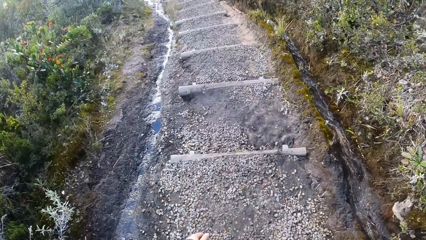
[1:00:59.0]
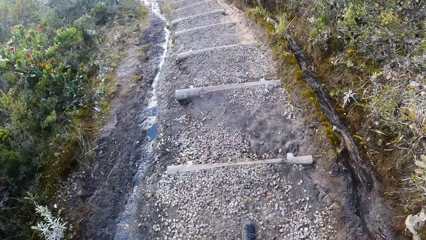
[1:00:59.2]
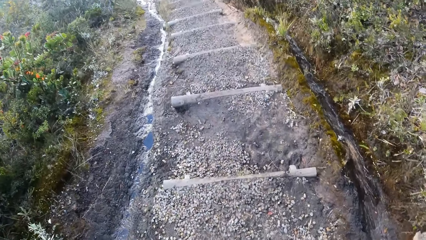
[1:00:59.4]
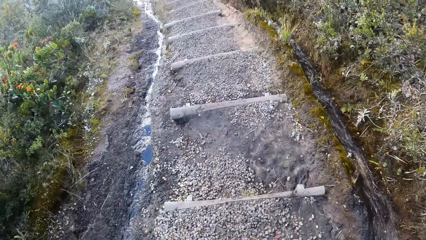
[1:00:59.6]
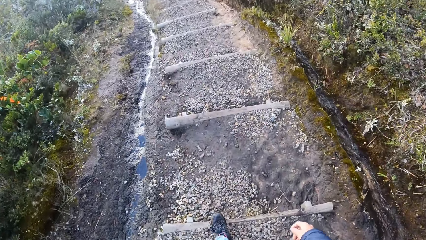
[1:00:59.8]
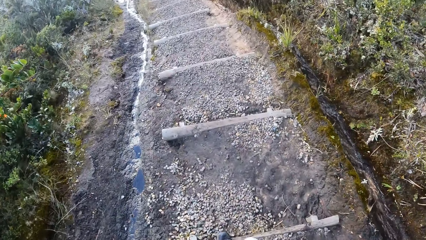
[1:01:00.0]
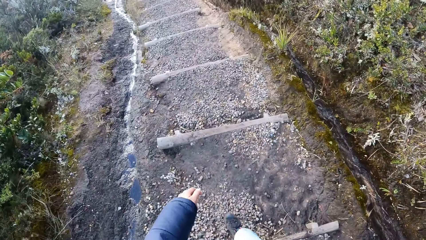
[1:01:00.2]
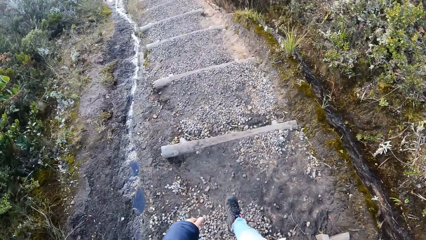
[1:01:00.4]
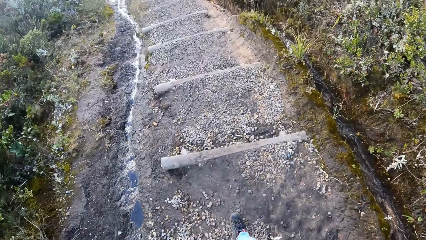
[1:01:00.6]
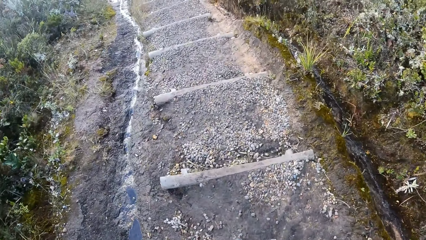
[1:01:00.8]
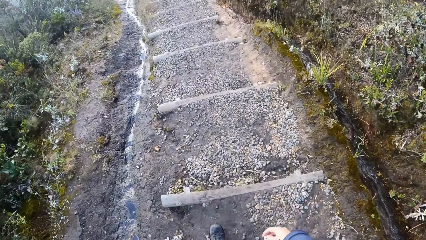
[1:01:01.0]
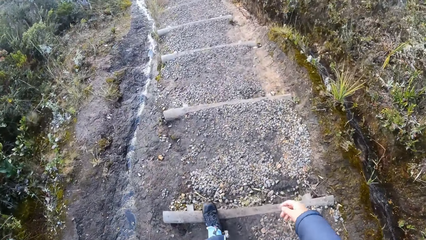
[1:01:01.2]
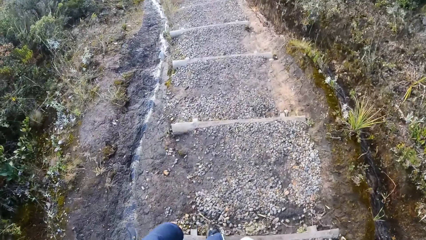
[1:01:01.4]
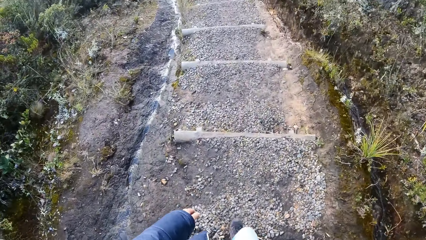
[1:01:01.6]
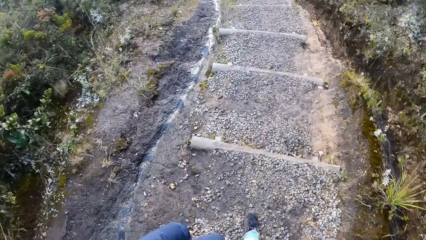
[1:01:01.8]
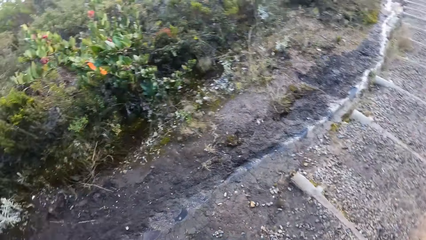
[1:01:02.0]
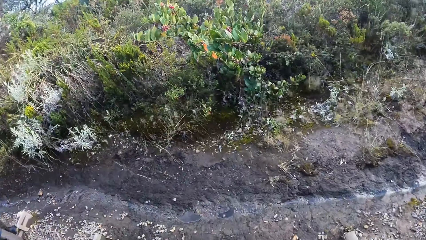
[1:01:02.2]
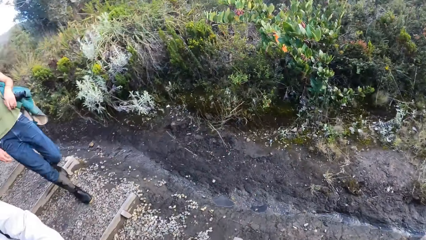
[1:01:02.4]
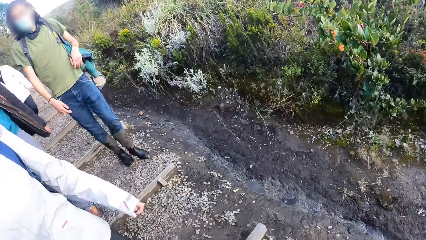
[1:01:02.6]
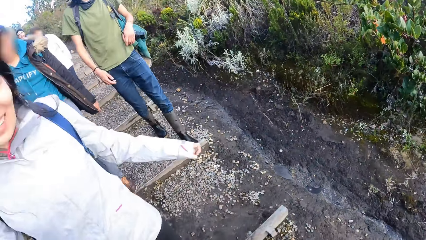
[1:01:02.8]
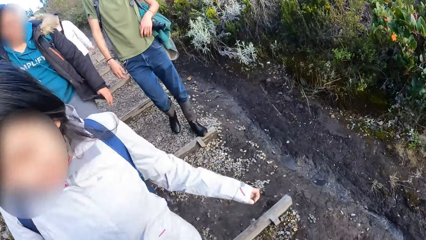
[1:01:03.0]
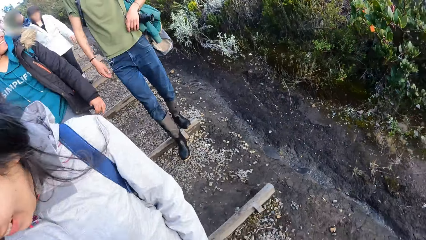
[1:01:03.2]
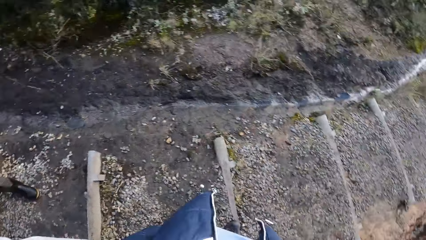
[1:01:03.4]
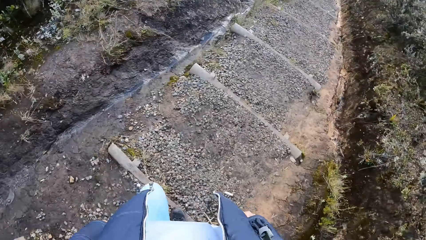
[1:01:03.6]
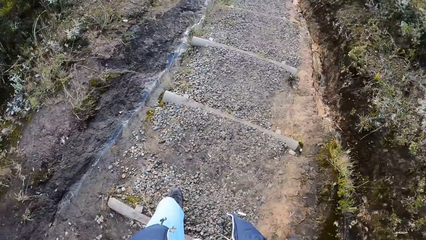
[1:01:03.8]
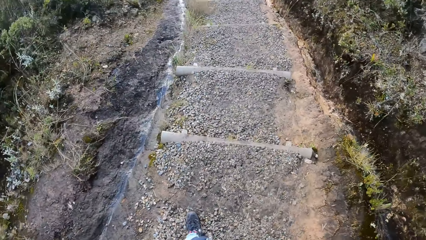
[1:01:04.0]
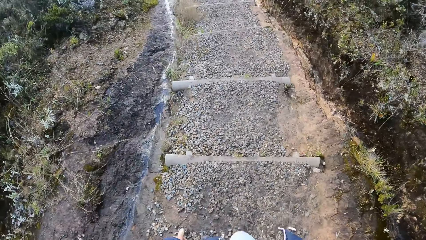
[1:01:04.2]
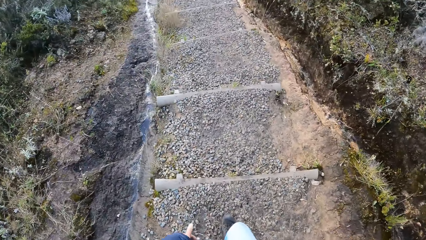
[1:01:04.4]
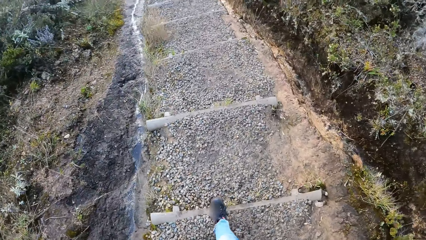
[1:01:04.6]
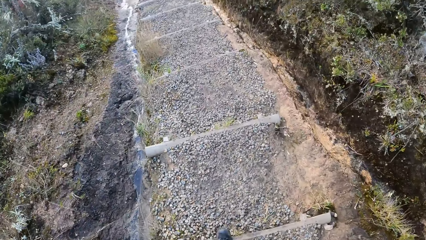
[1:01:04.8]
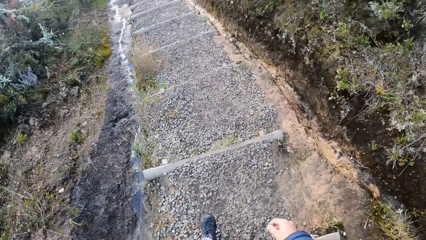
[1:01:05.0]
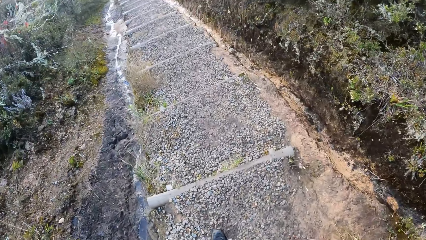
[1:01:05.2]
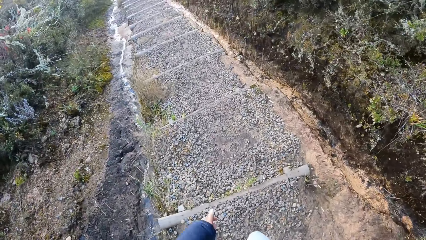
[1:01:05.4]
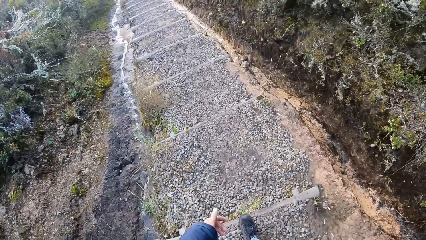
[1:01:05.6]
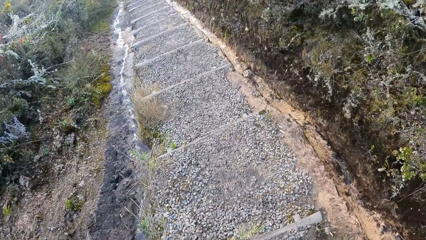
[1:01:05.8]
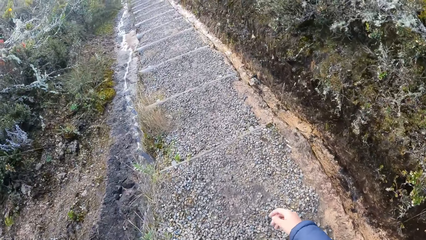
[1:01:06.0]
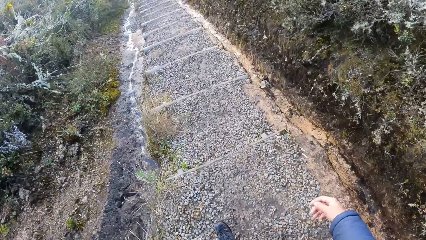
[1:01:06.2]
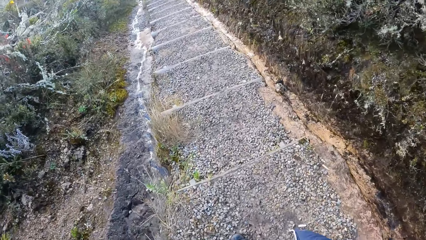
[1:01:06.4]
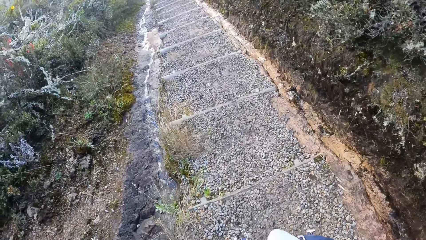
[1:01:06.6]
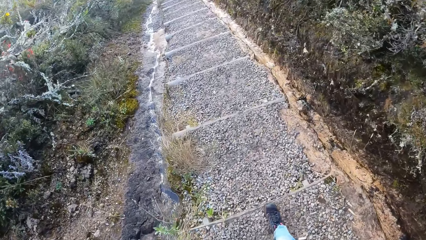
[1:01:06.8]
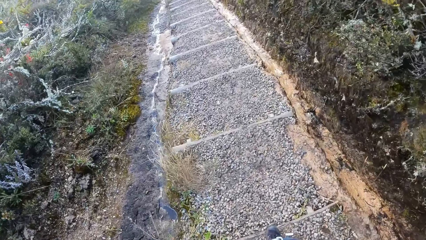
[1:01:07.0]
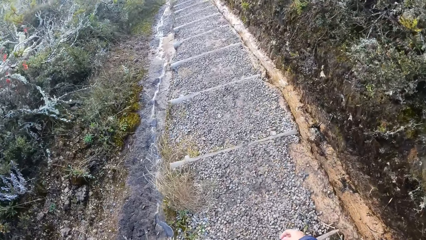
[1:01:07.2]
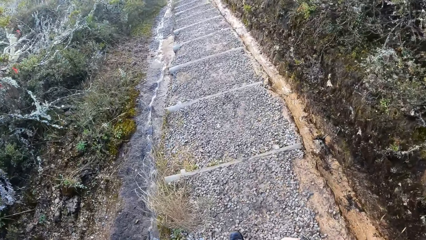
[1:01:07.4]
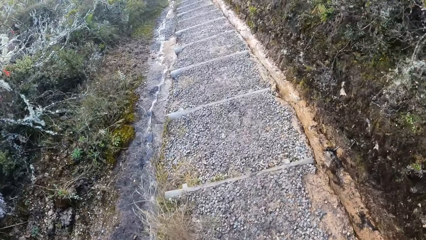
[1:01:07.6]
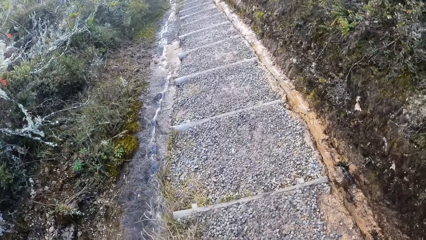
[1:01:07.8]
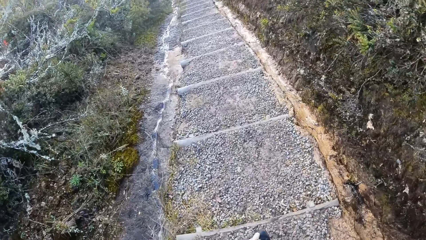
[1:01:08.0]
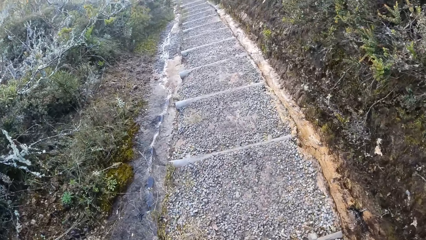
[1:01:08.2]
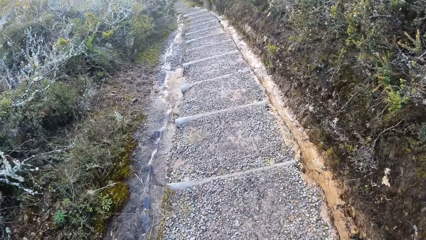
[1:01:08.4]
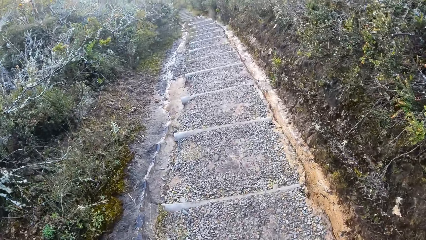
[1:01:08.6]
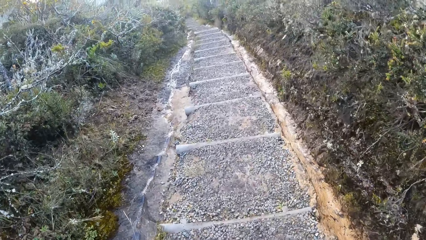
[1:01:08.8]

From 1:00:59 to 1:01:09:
The camera wearer turns towards a woman. She looks behind her. The woman walks down the stairs. A man walks down the stairs. The camera wearer walks down the hill.

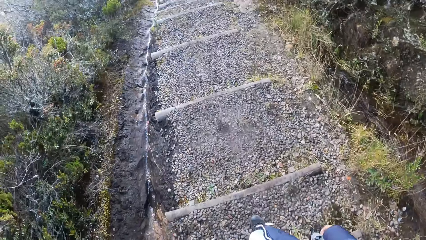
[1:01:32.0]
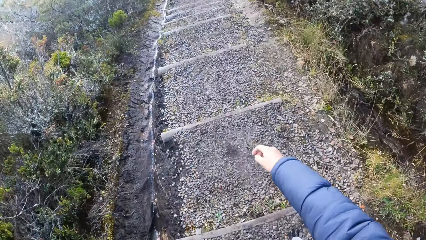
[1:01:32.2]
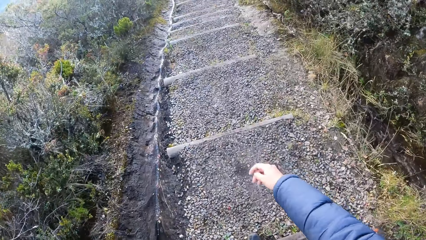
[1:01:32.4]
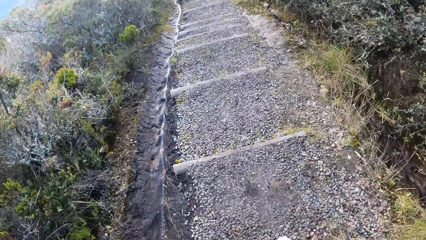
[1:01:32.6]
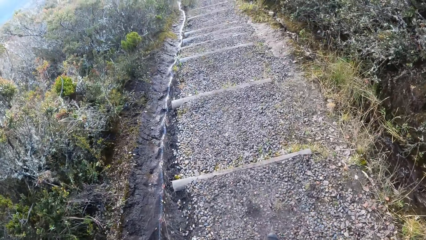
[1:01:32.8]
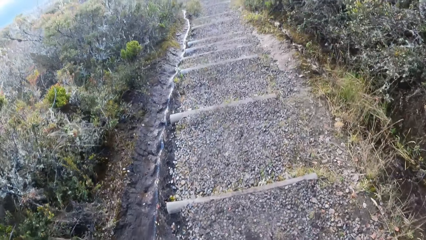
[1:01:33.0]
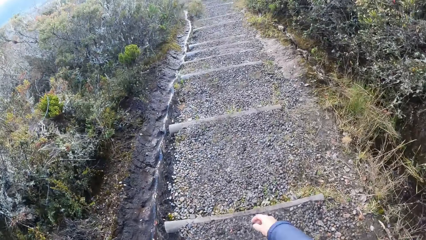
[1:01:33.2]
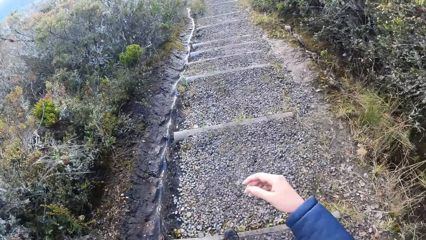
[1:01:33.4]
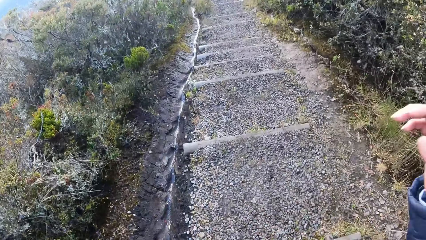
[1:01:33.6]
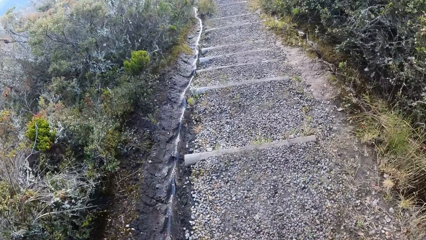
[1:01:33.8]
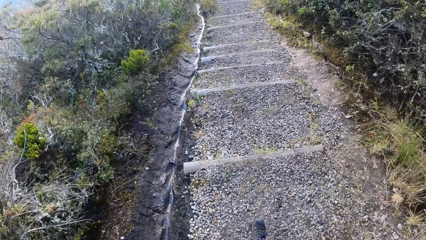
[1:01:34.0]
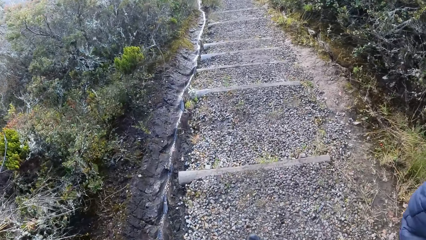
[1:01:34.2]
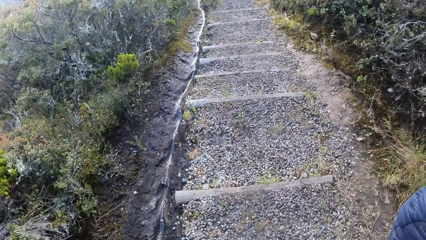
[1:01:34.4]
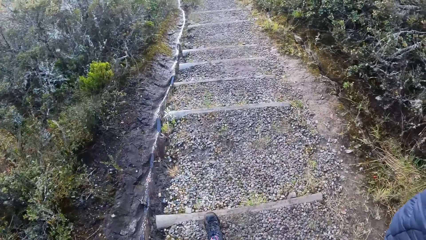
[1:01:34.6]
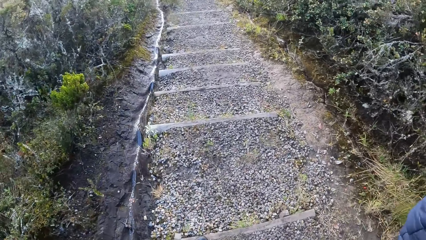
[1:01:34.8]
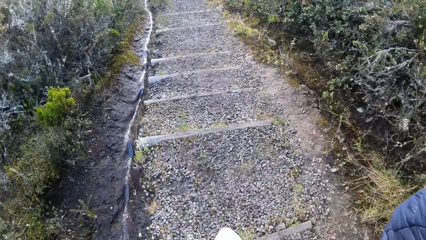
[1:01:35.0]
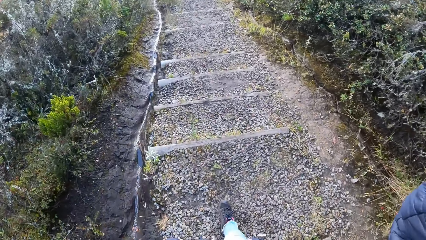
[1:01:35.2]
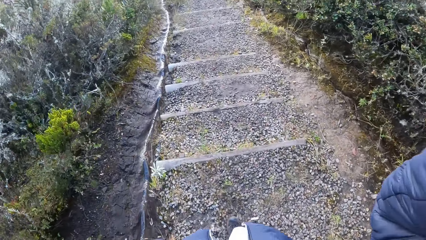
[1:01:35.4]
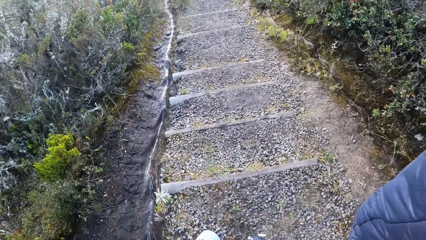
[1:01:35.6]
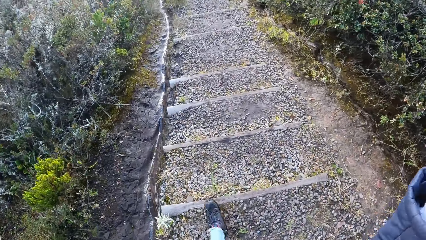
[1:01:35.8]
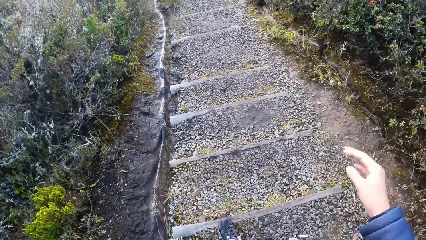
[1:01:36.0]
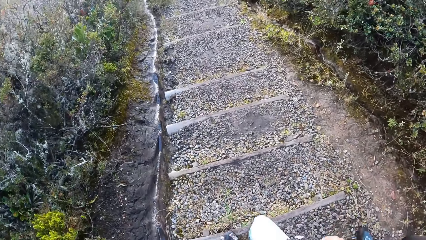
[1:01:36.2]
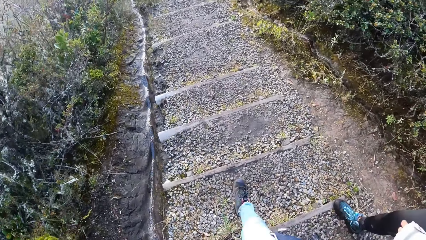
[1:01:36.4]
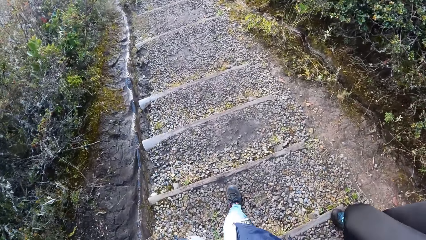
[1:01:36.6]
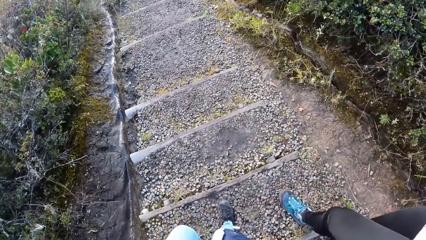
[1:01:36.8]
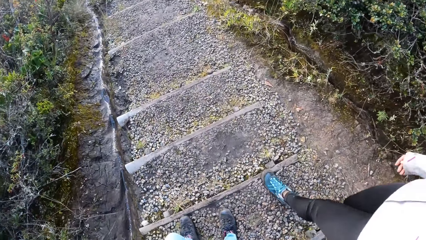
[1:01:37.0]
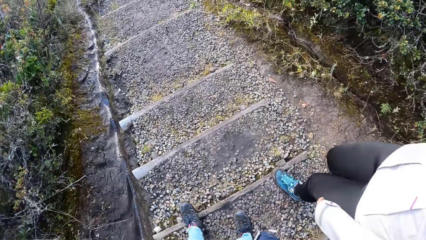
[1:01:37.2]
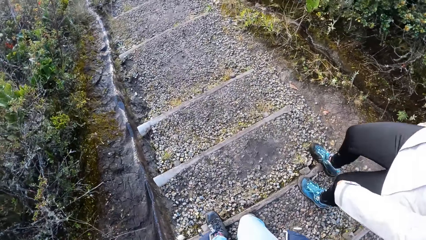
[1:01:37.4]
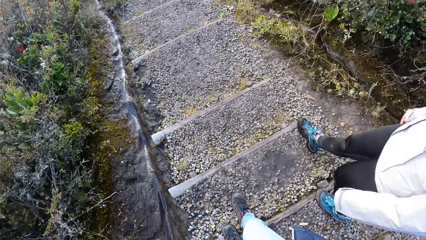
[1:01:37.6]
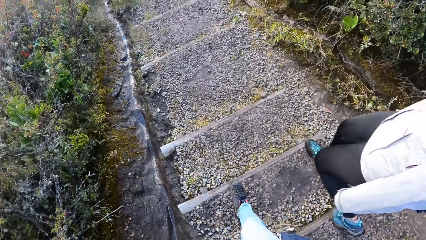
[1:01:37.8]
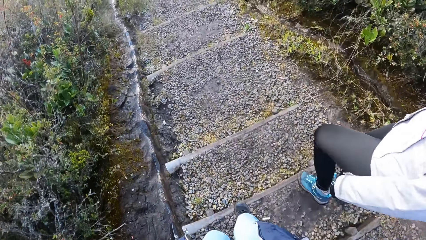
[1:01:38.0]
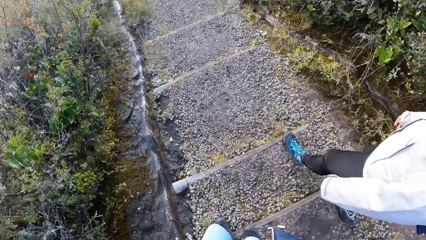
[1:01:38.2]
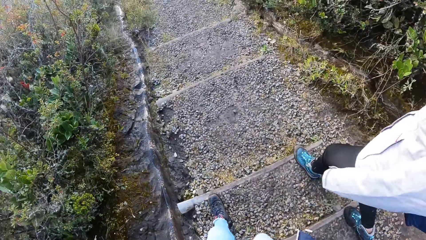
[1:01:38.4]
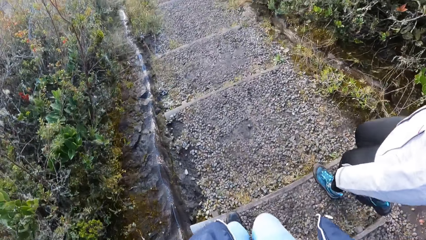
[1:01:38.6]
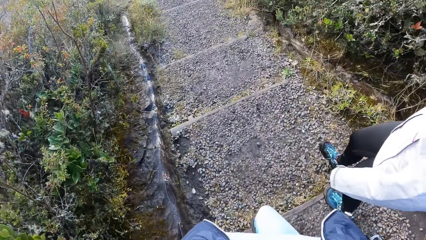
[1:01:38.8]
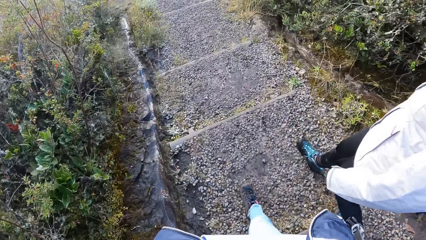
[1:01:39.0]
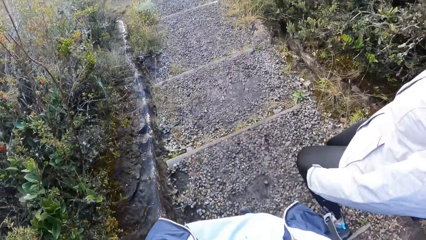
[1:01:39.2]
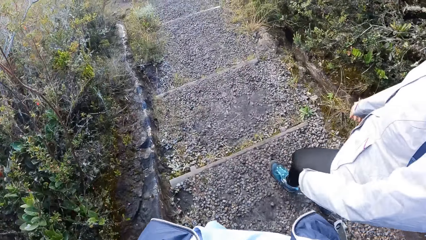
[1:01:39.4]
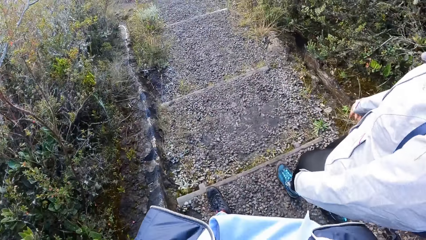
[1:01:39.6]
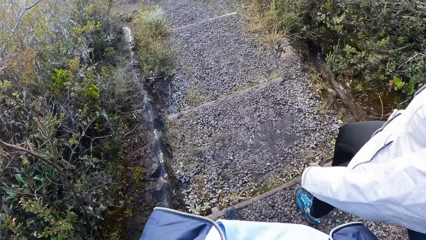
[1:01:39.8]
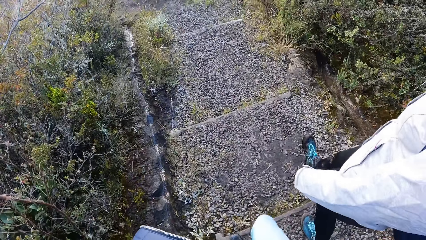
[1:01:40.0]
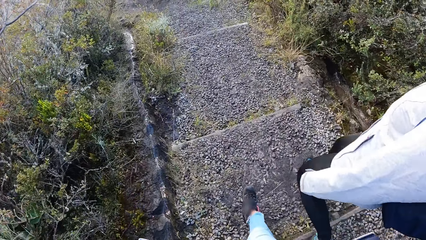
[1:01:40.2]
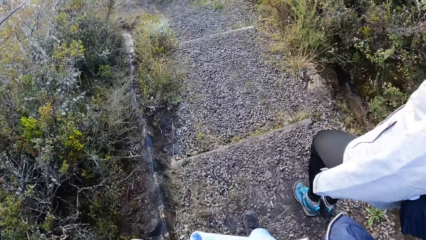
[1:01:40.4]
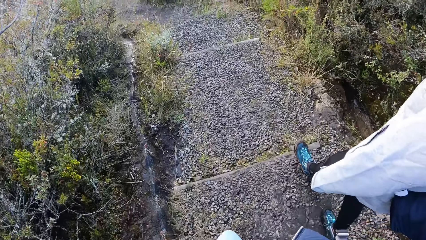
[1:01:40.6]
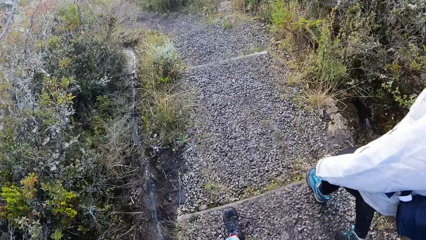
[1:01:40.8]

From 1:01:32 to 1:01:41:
The camera wearer lifts her right hand. She reaches for the camera. She adjusts the camera. She walks down the hill or stairs with a woman. The woman walks down the stairs. The camera wearer walks down the stairs.
